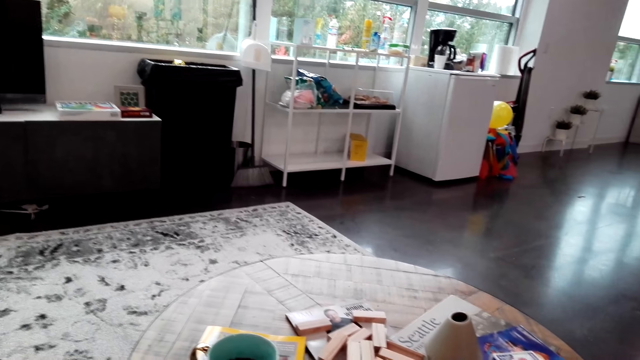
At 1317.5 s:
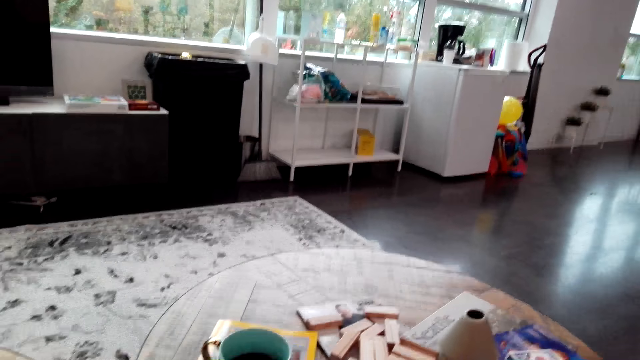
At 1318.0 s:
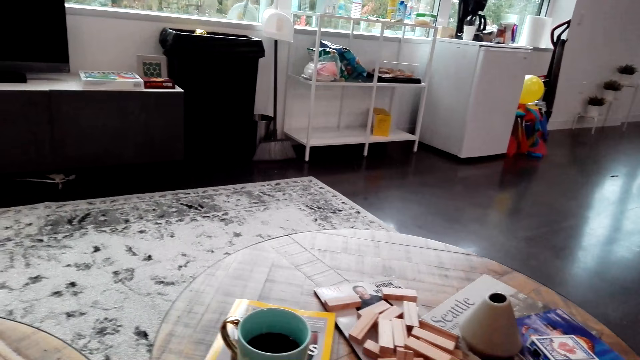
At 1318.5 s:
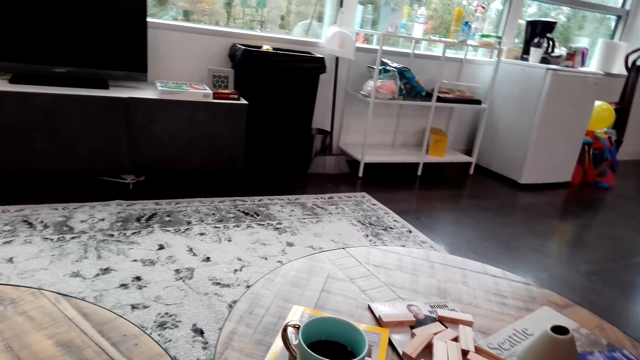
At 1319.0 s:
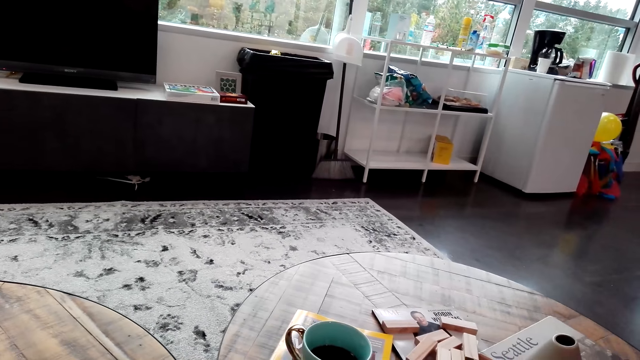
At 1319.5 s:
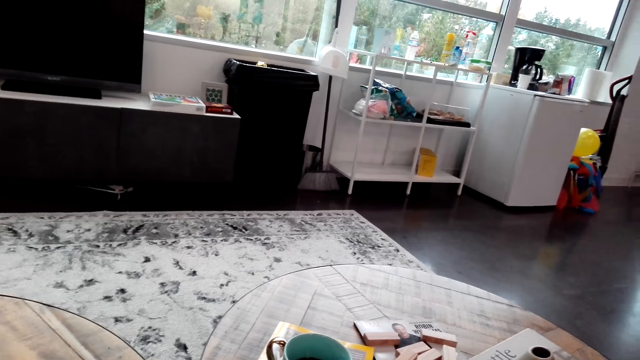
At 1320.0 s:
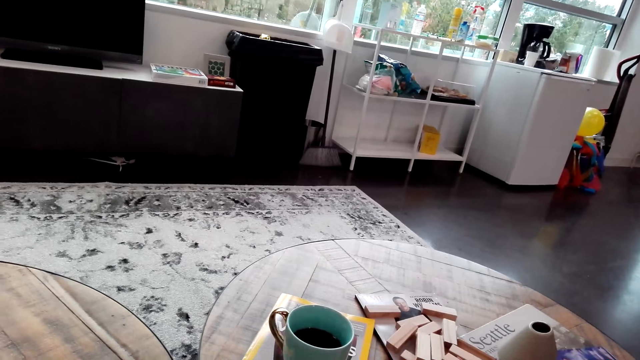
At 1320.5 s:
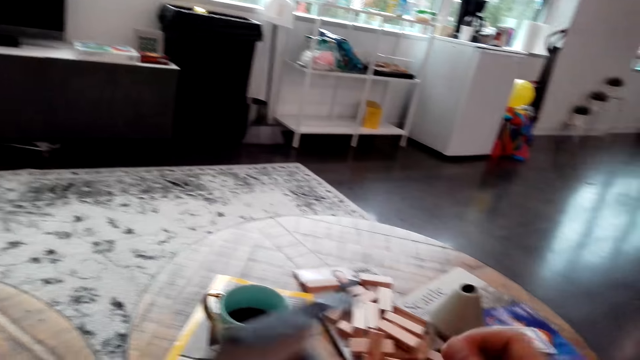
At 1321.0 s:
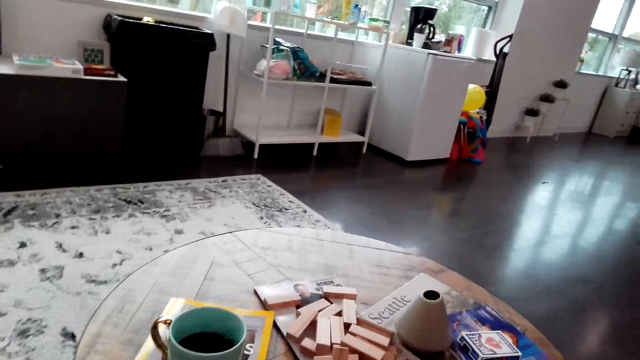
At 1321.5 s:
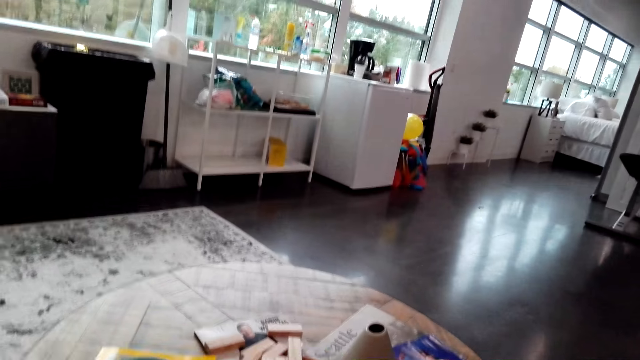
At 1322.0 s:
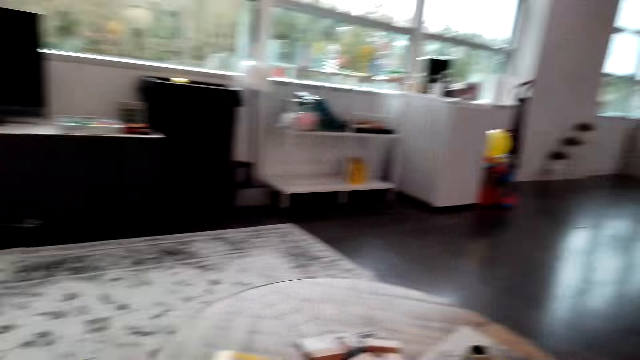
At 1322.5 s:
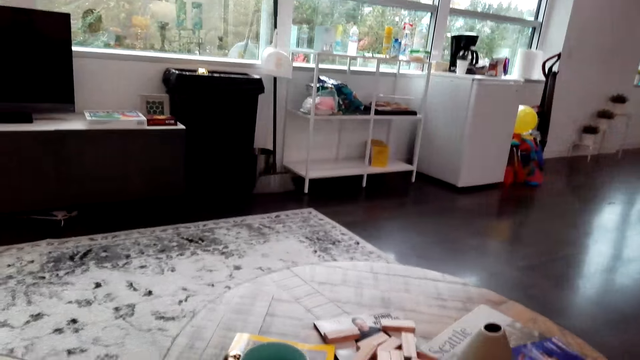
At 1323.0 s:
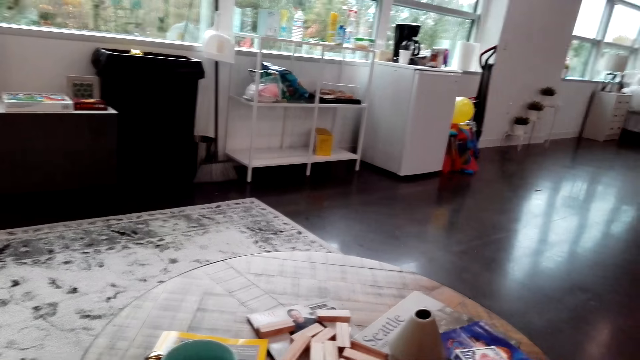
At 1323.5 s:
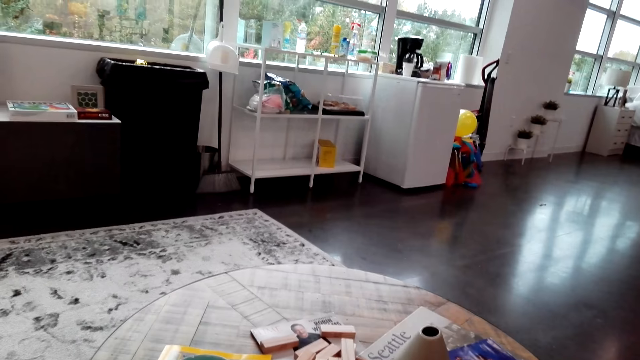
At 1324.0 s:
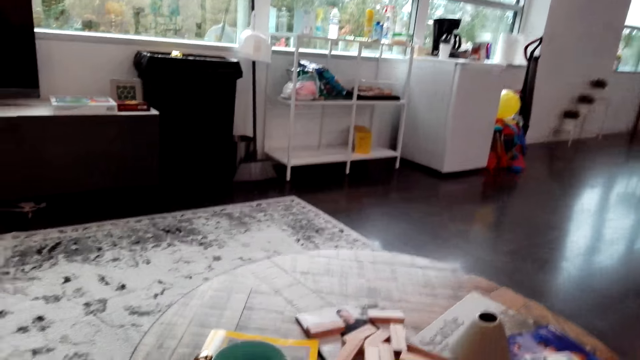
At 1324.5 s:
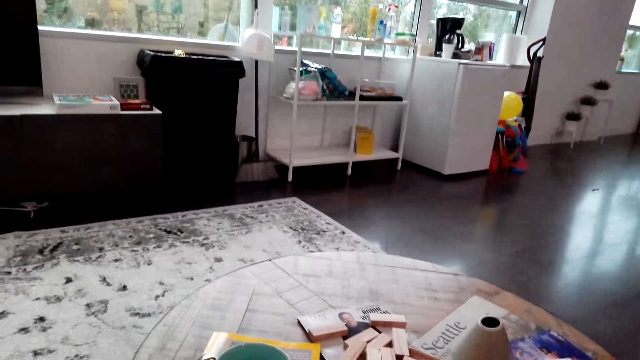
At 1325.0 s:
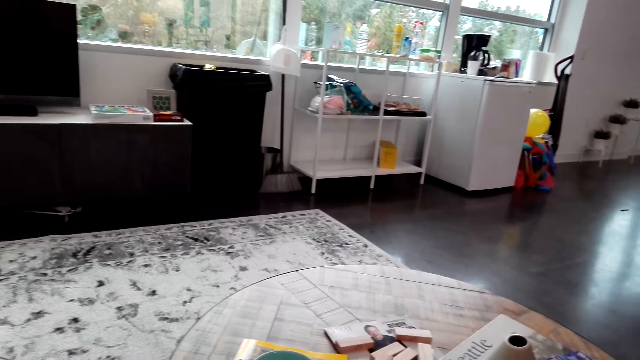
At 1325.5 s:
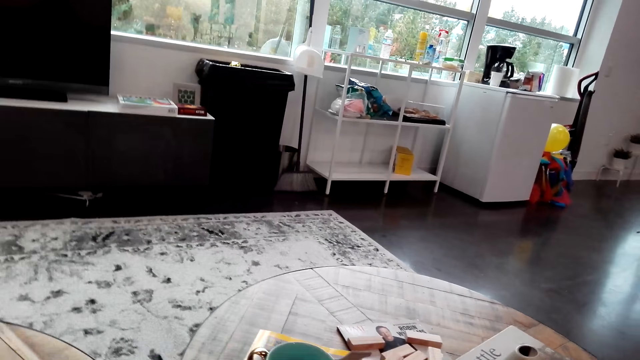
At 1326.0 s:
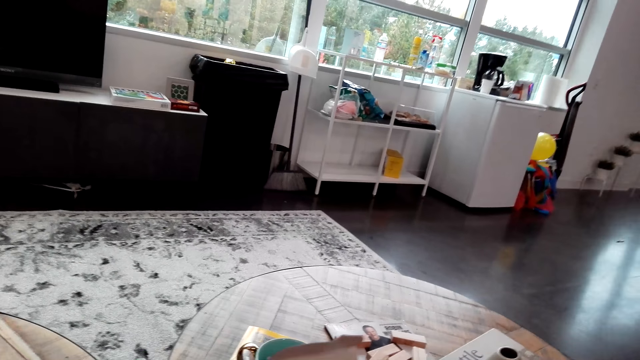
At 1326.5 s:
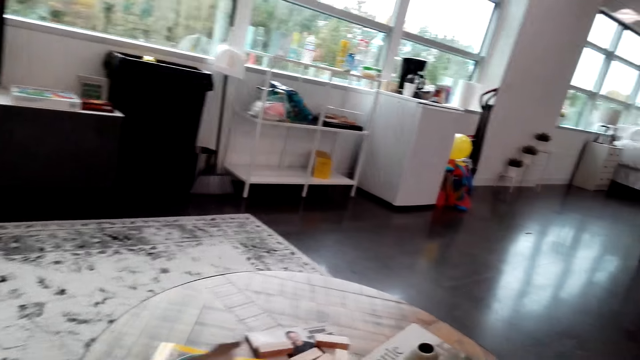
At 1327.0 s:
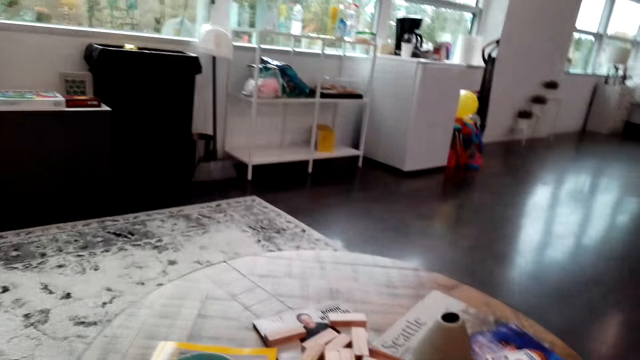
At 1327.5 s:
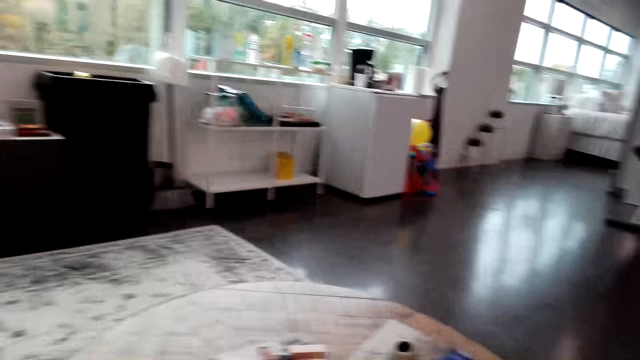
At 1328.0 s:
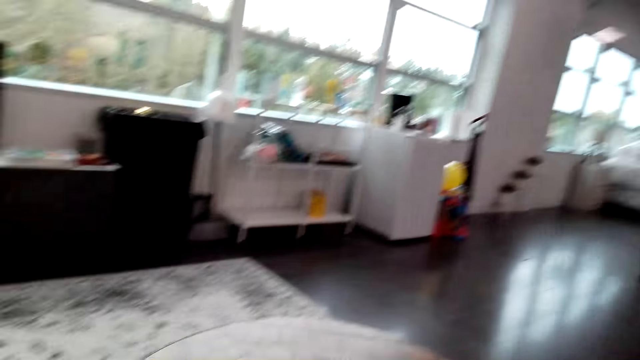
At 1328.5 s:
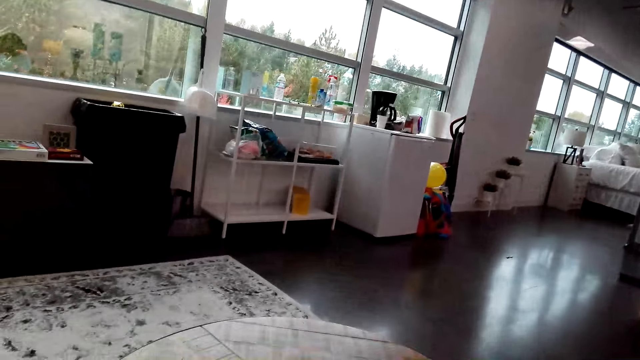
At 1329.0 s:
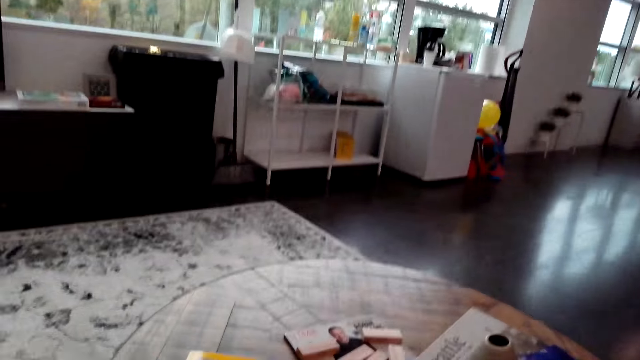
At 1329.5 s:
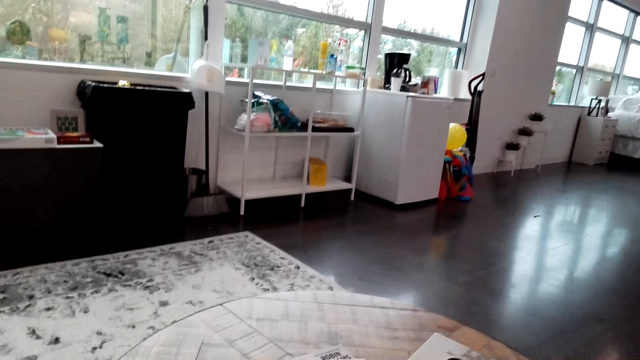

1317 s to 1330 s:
The camera wearer puts the jenga pieces on the table into the jenga box. They move the jenga box. They put a jenga piece in the box.

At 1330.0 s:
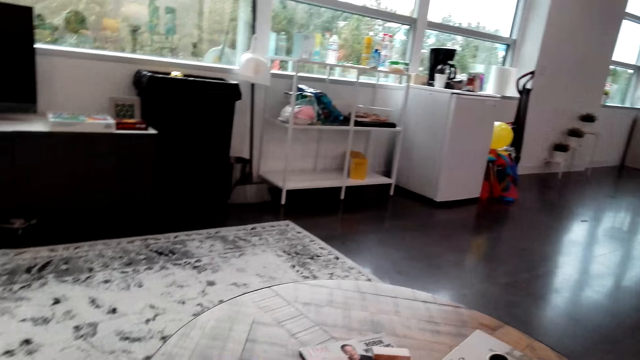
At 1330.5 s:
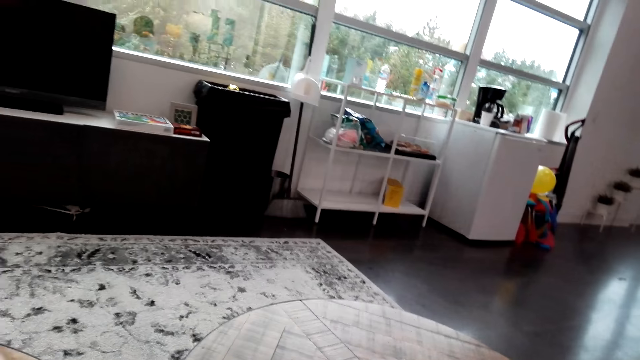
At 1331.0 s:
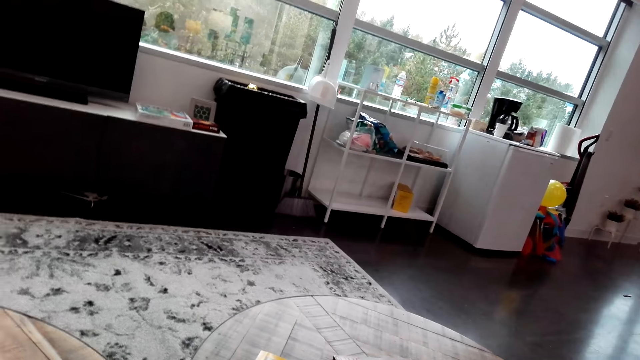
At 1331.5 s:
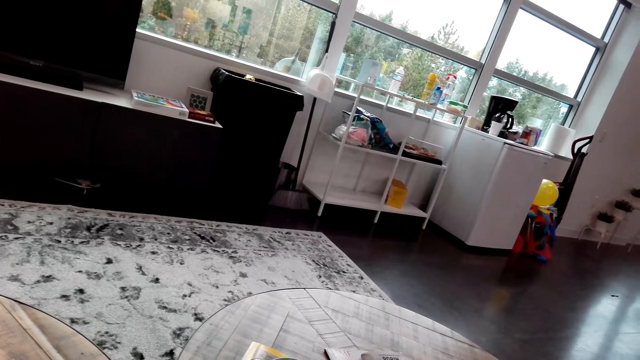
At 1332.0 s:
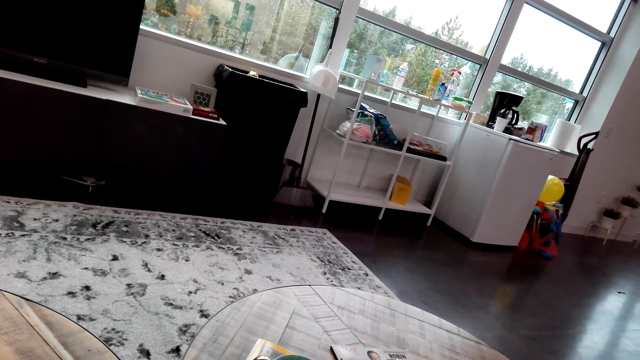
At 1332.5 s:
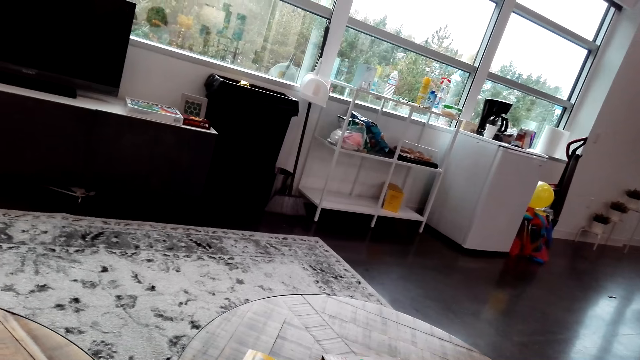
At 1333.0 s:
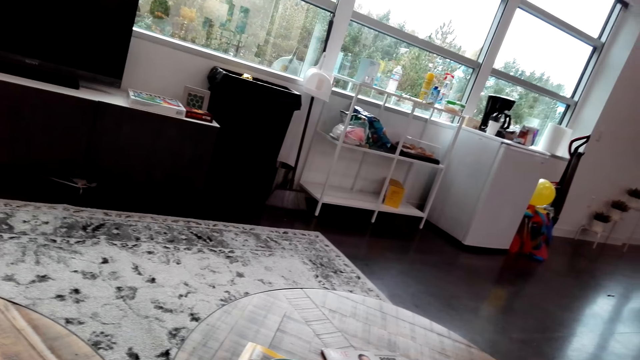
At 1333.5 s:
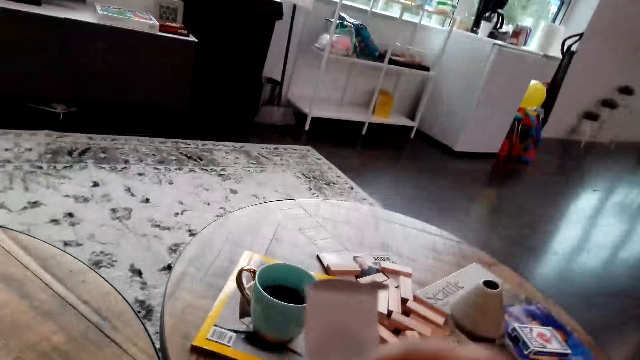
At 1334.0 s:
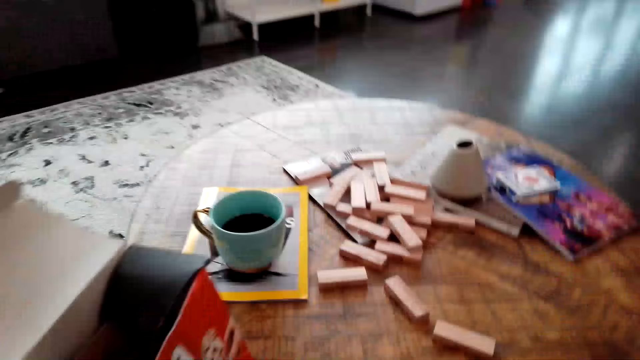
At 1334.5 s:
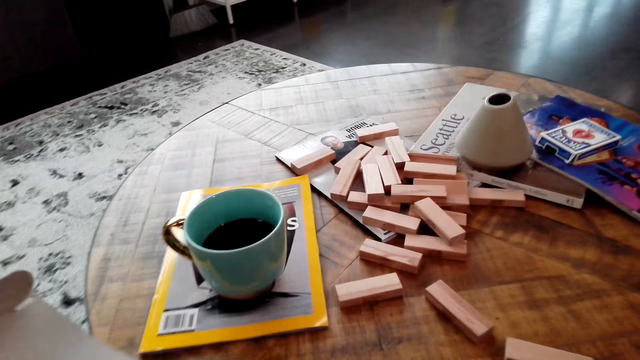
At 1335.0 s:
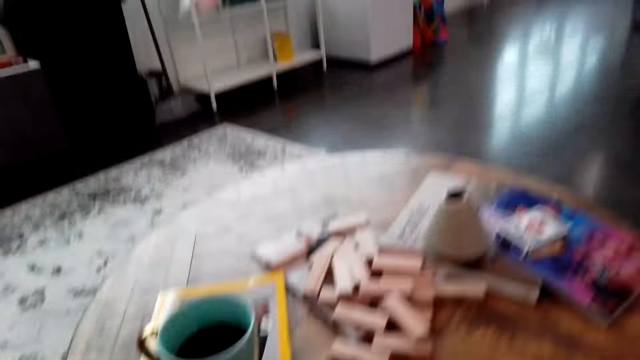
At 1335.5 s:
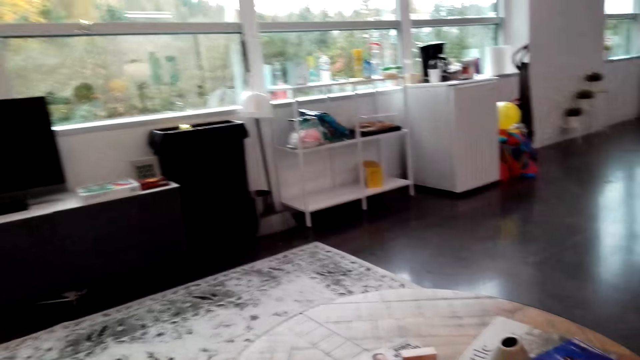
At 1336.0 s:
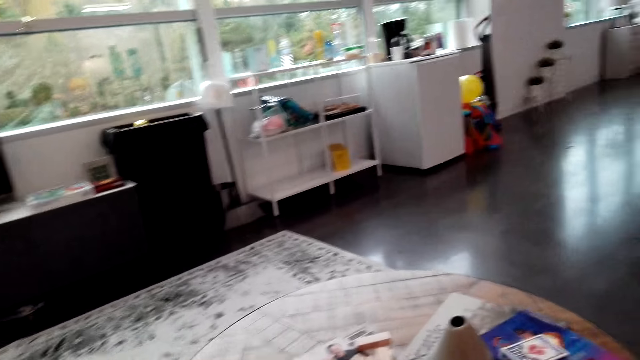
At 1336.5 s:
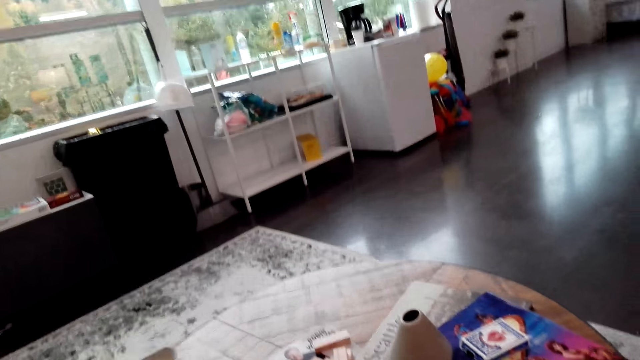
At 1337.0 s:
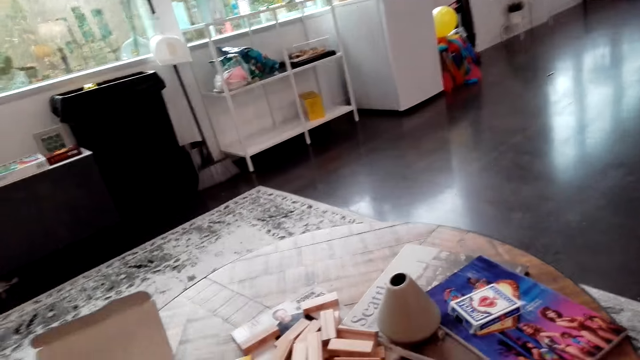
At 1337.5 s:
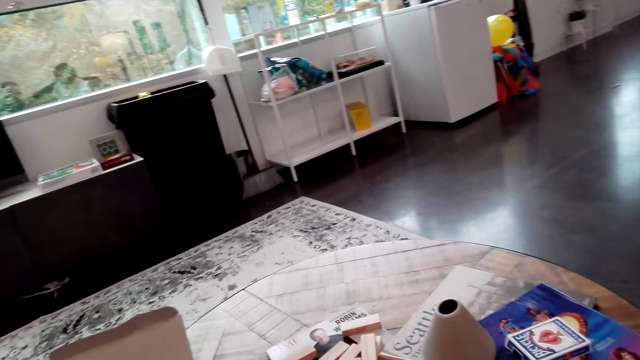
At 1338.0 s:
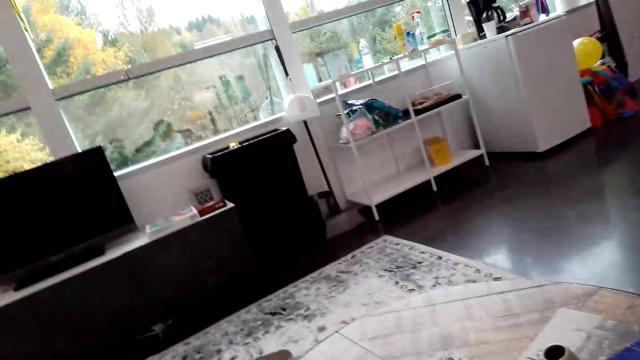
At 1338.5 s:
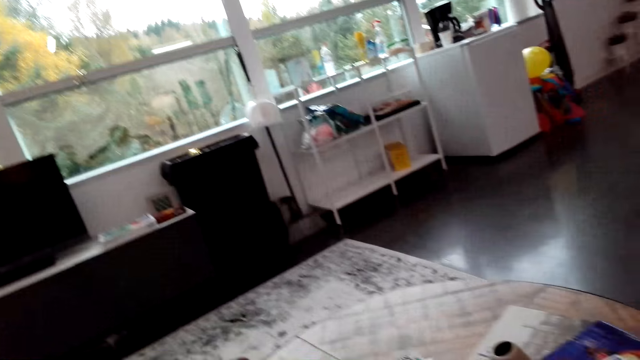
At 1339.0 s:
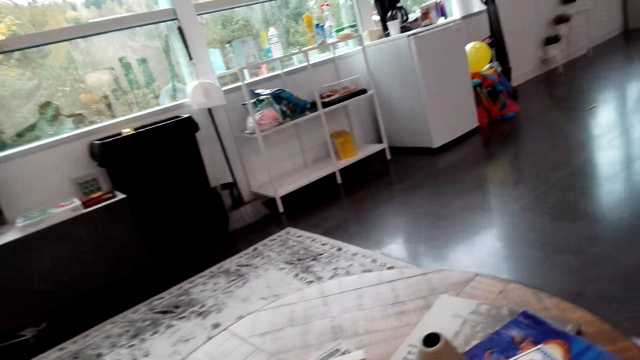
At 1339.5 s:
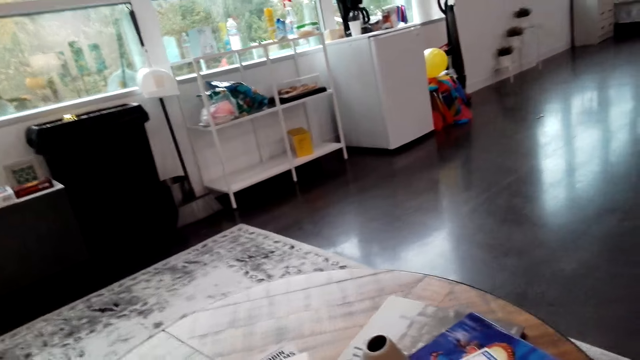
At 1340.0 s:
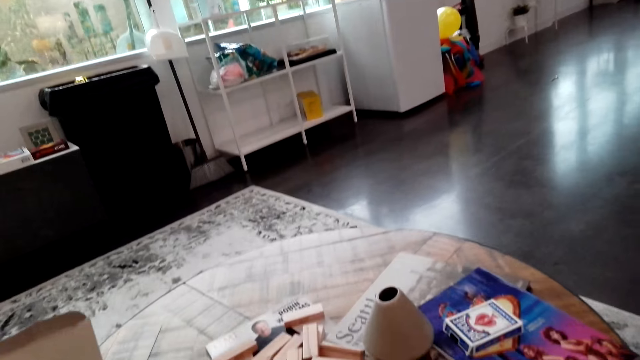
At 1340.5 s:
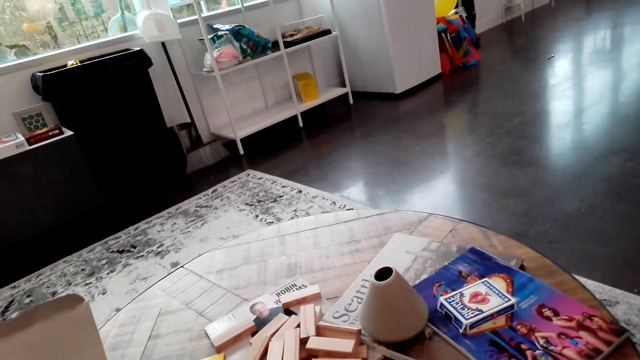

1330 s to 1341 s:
The camera wearer moves the jenga box. They place the jenga box on the table.
